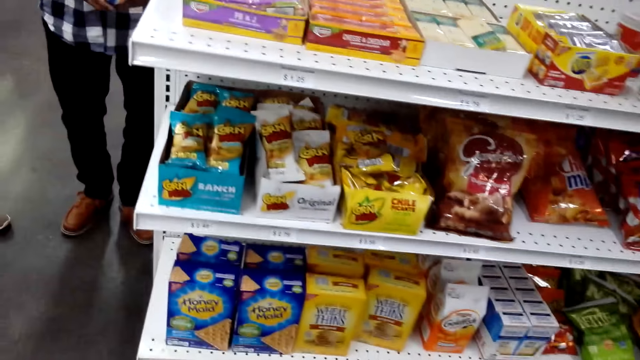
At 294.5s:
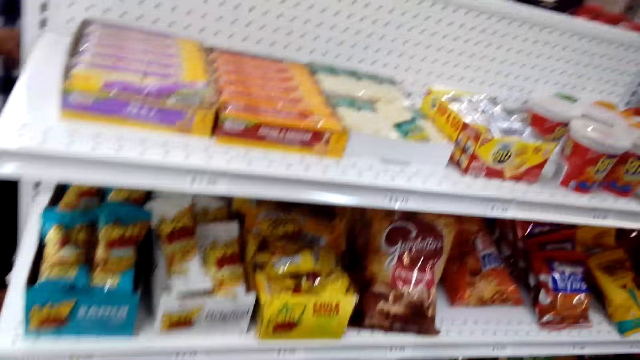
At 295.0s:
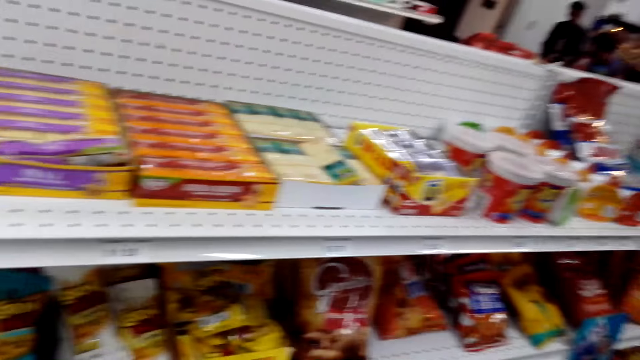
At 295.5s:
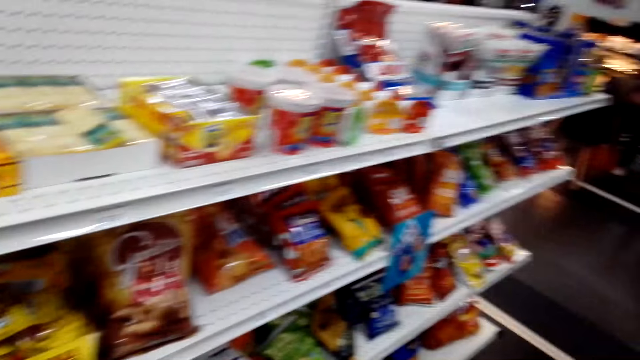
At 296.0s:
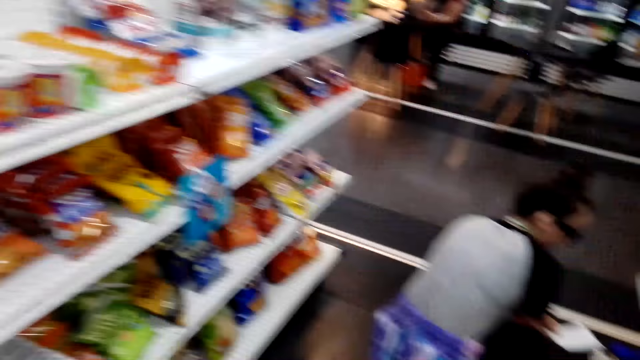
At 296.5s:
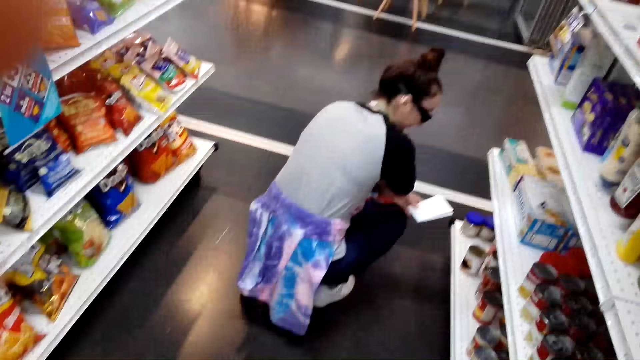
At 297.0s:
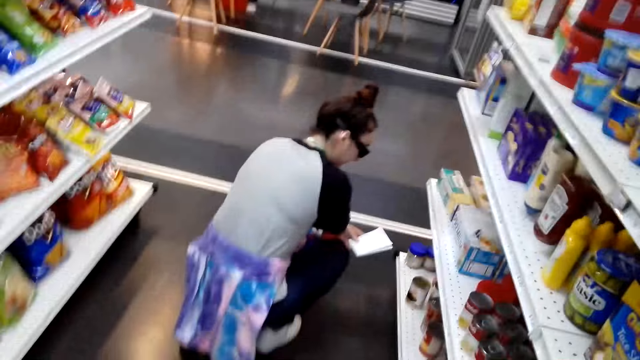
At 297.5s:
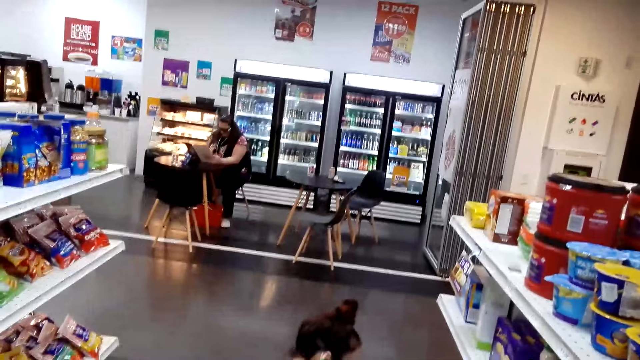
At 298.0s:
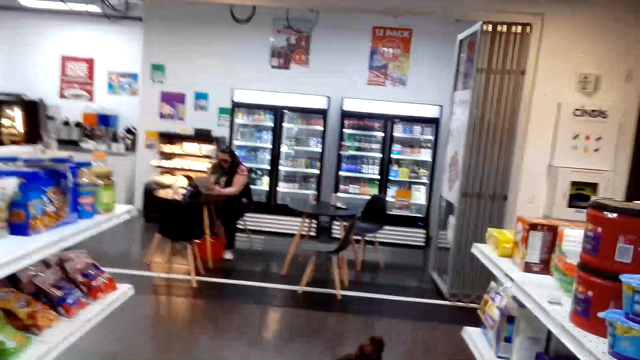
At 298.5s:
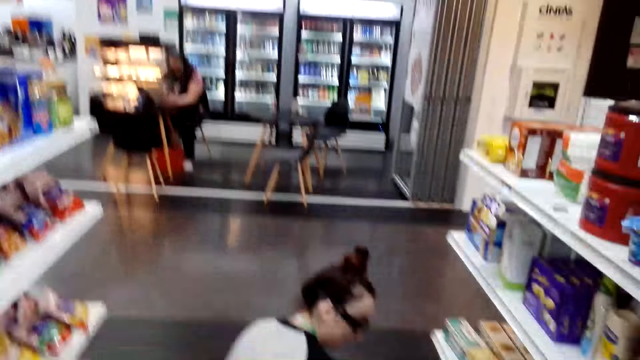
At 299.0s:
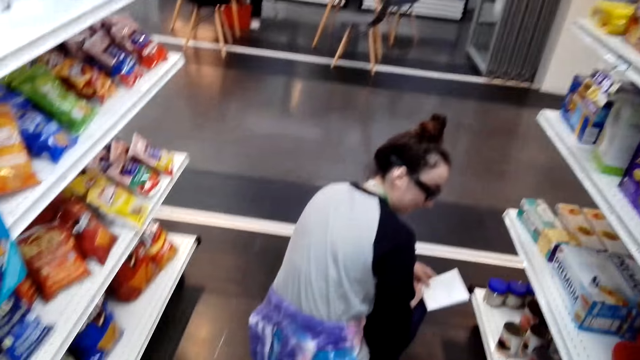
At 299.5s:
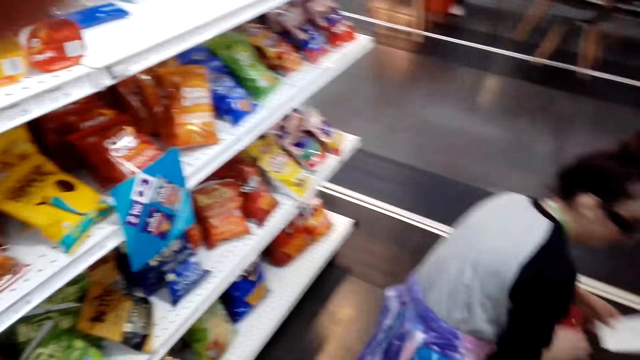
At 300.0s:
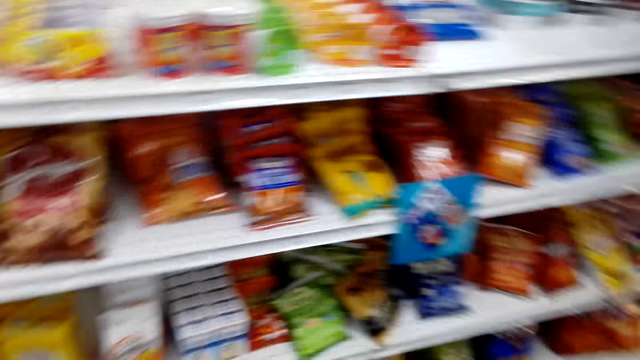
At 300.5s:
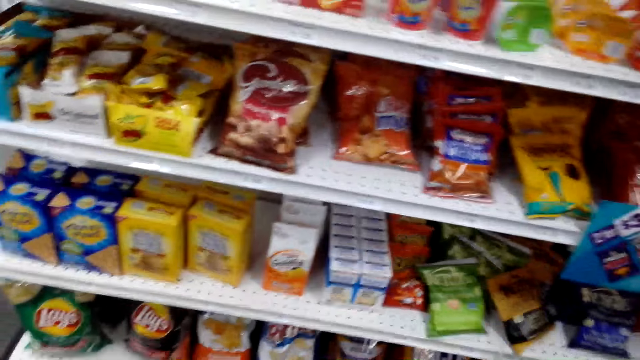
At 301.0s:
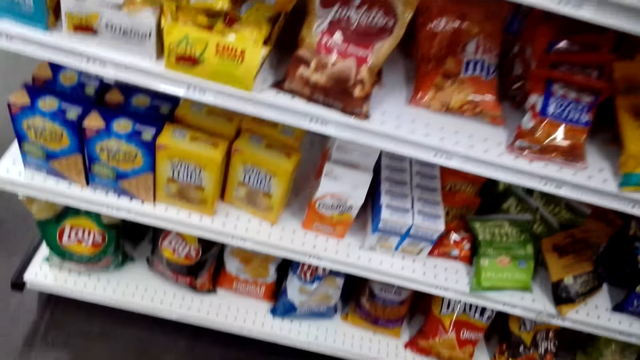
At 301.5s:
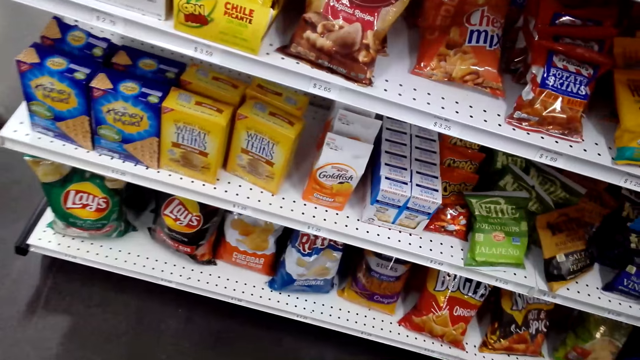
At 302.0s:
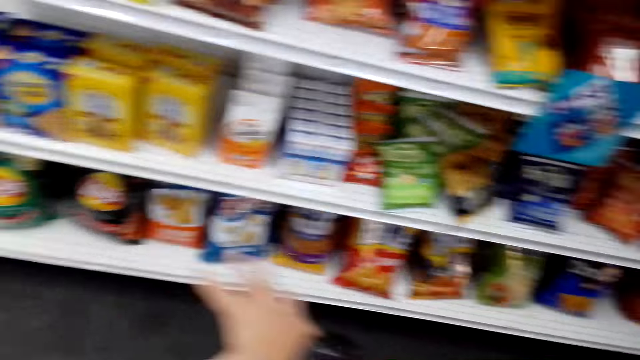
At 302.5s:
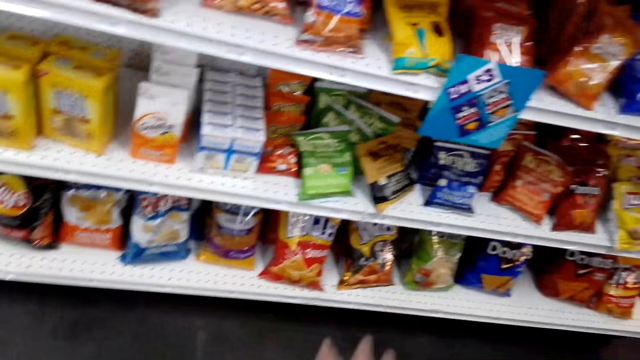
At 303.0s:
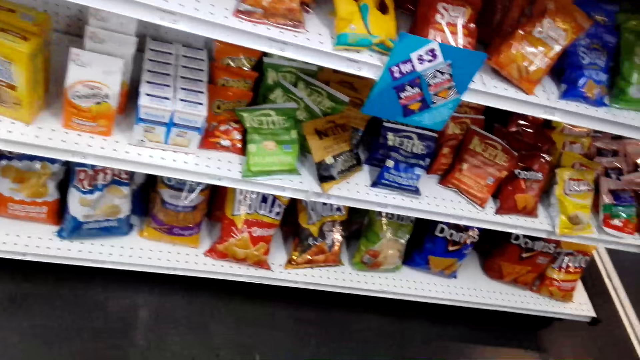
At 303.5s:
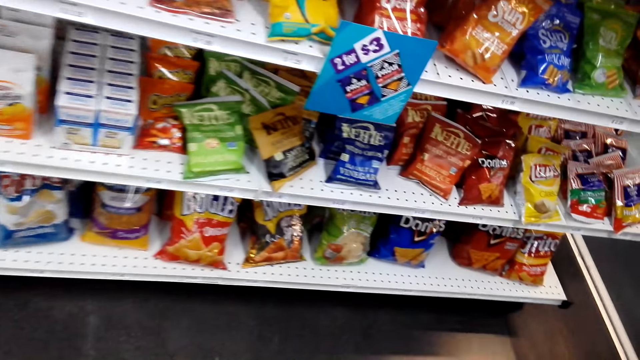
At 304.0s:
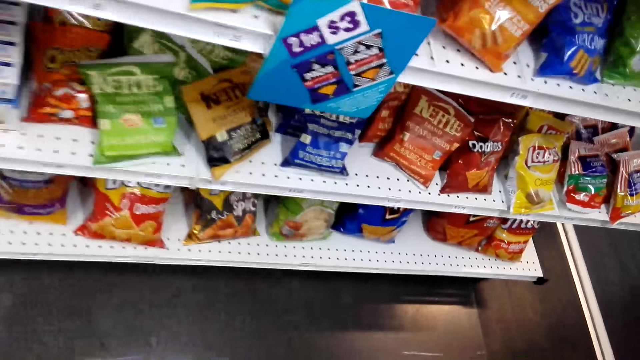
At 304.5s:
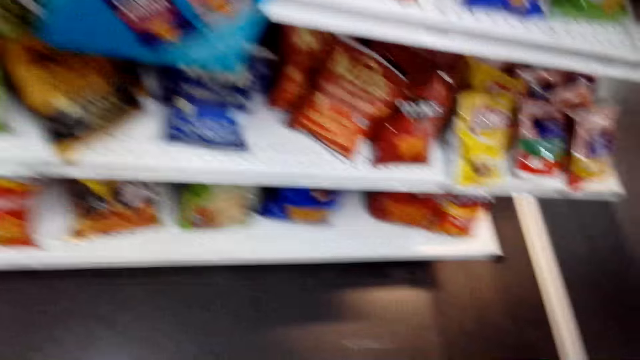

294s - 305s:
The camera wearer moves his hand in front of the camera. He adjusts the camera. He gestures with his hand.

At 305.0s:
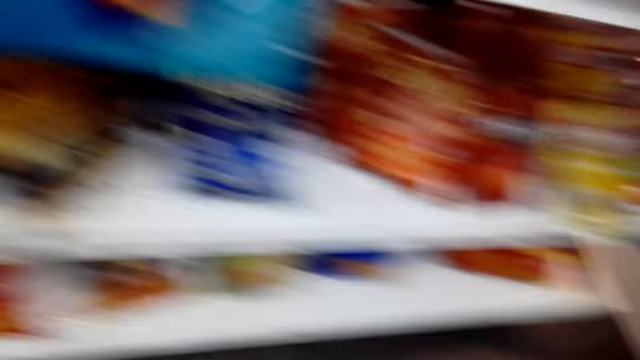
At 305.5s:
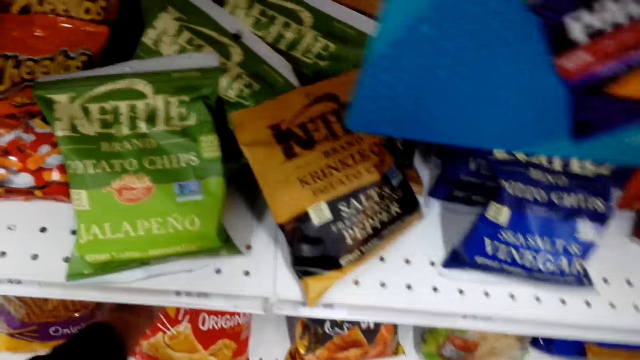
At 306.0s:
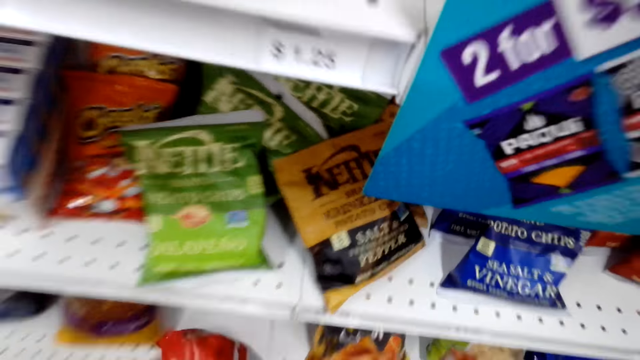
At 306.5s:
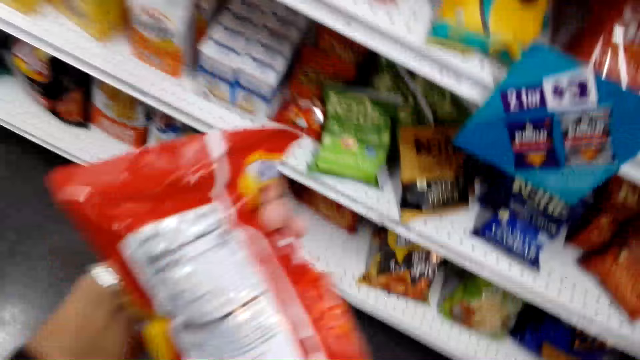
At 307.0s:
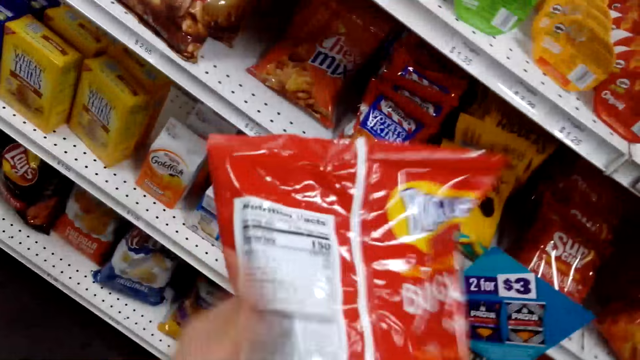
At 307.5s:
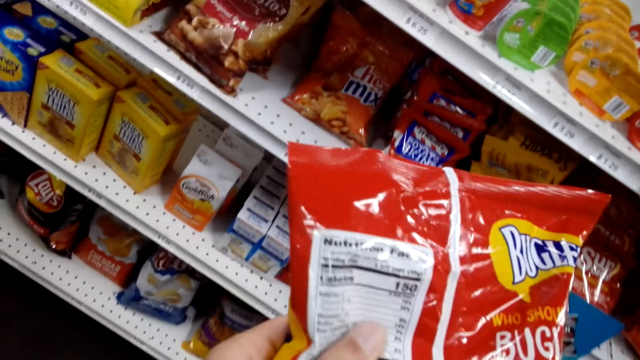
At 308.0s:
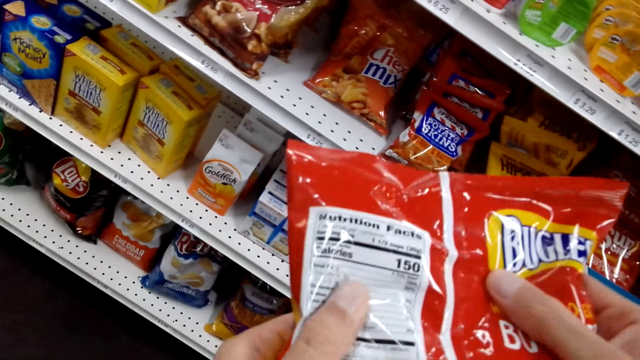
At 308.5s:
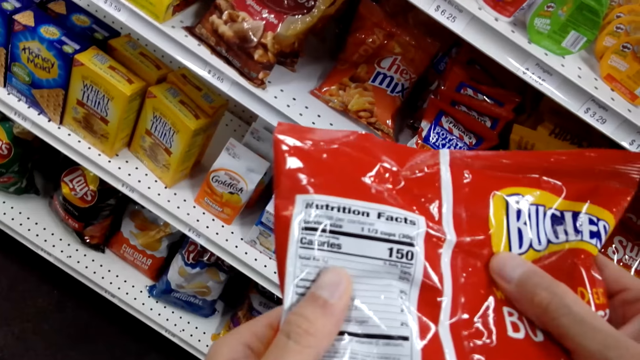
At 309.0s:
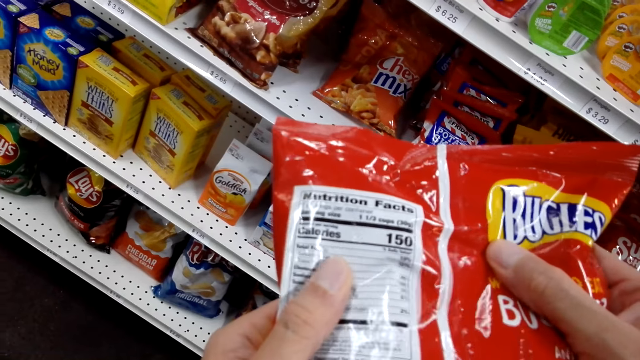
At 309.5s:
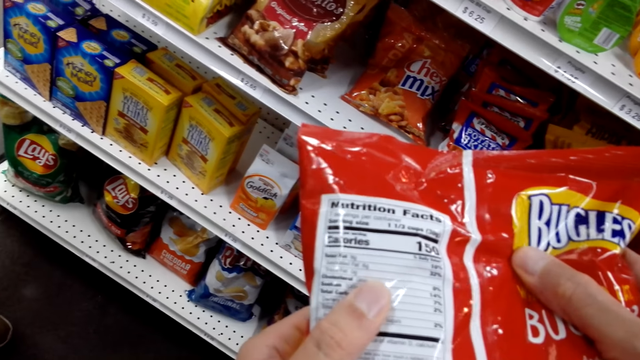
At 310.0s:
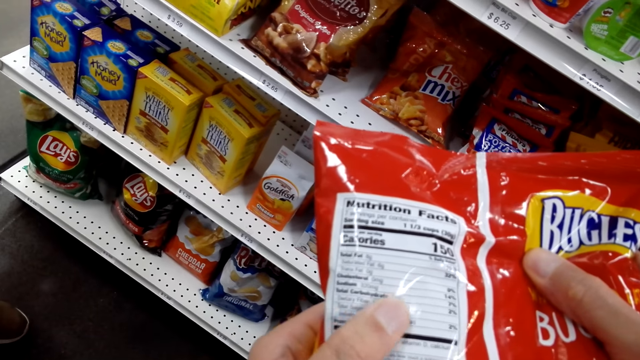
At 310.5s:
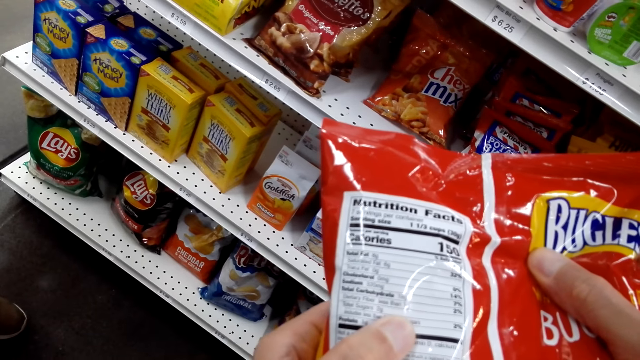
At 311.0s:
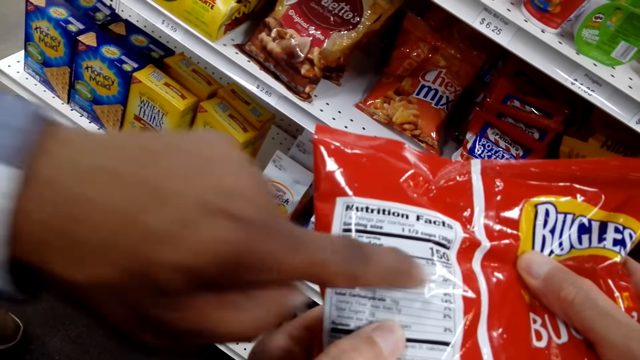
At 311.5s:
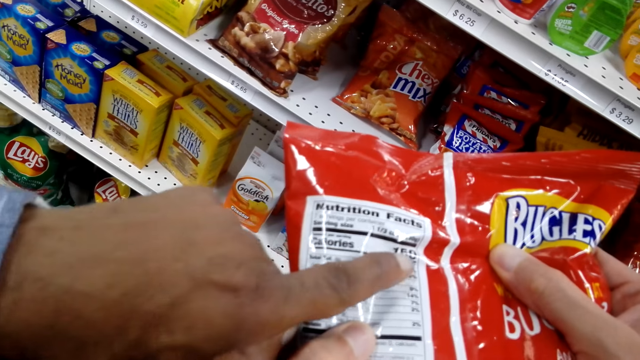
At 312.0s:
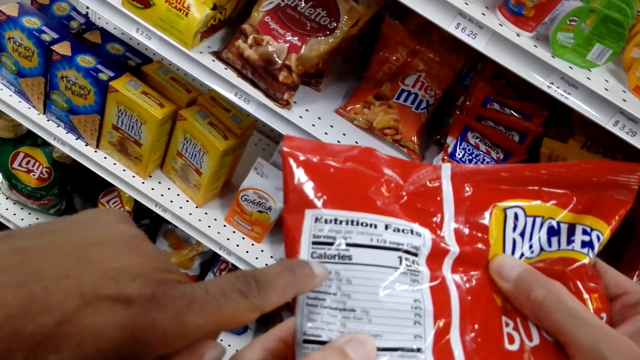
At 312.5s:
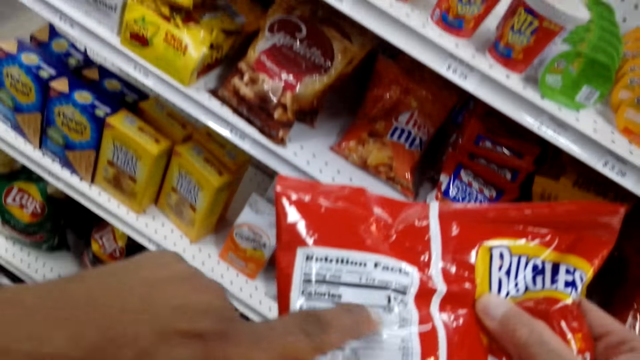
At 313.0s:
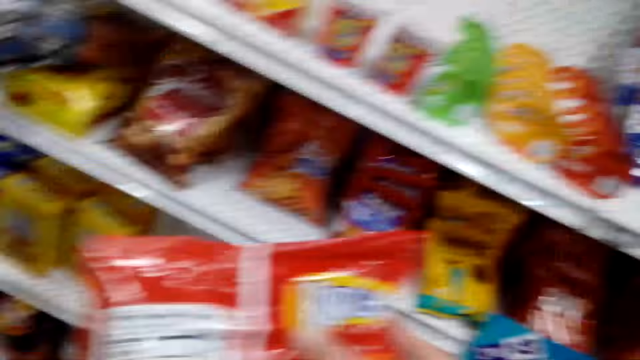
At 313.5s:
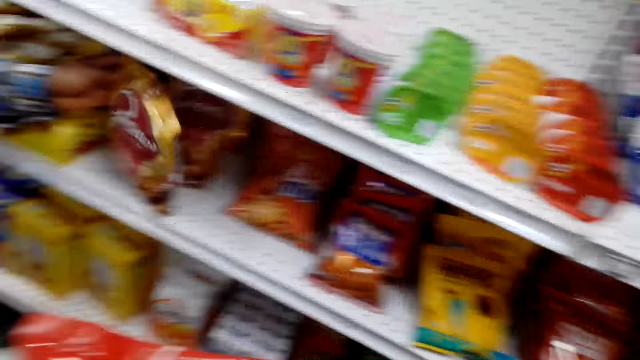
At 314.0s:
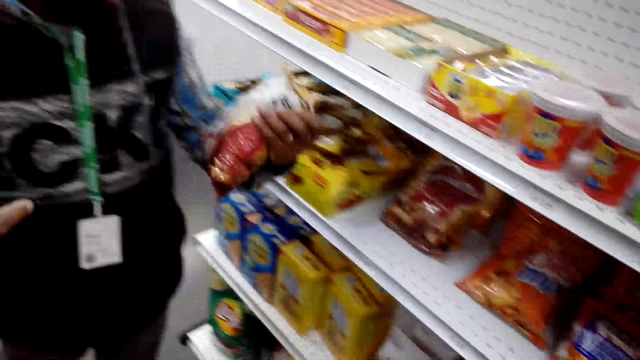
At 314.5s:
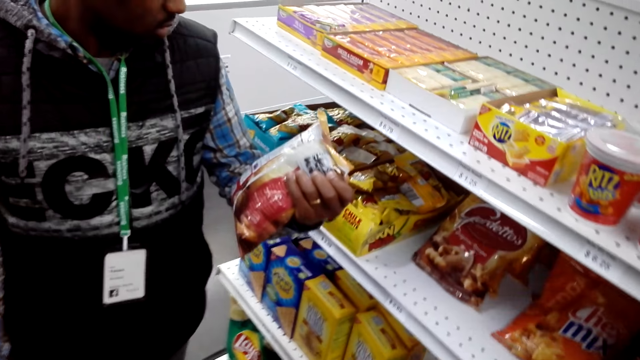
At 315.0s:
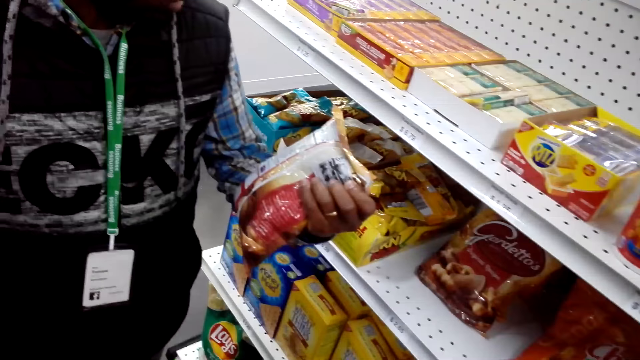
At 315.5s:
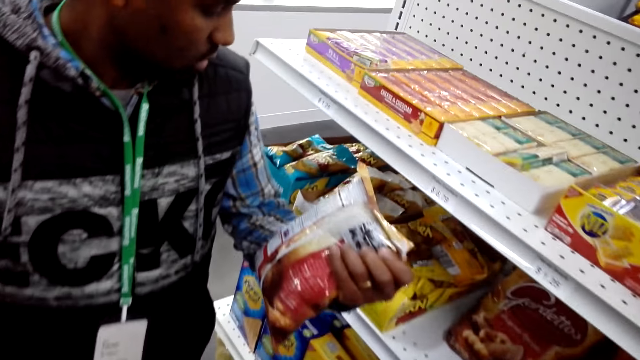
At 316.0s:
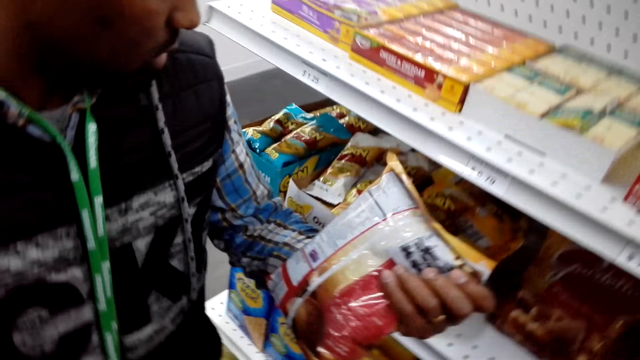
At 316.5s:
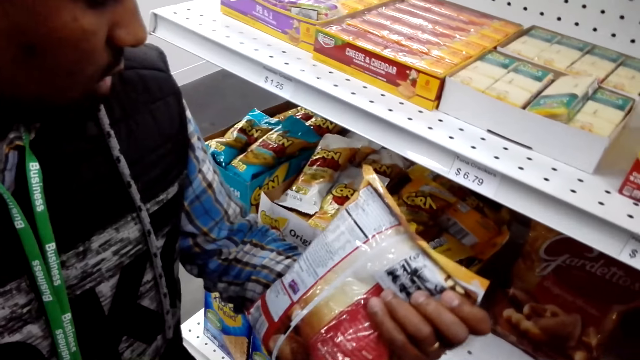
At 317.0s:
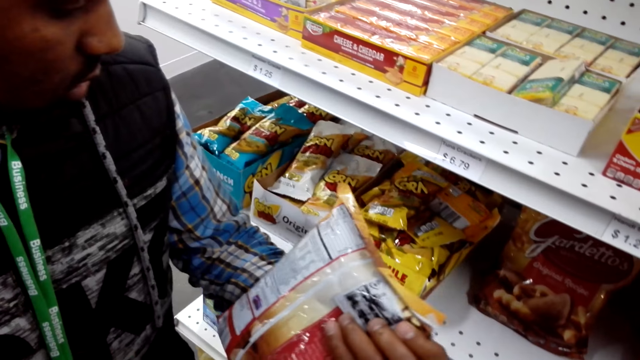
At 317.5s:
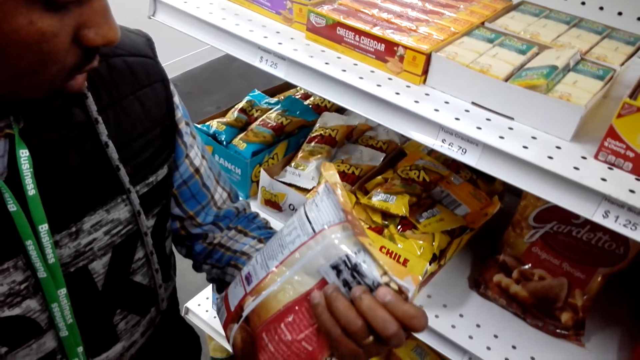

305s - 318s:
The camera wearer picks up the Bugles or snack from the lower shelf. They look at the snack. A man points something out to the camera wearer on the back of the Bugles pack. Another man picks Gardetto's from the second upper shelf. The camera wearer looks at the snack.
